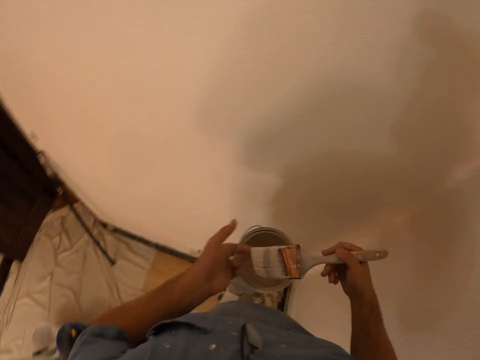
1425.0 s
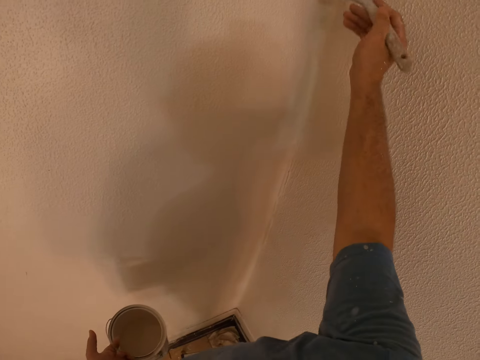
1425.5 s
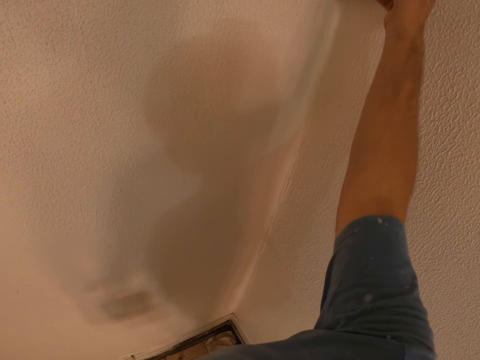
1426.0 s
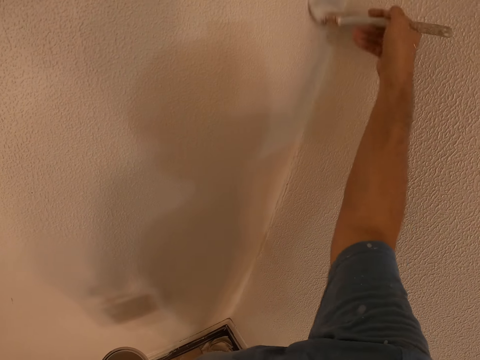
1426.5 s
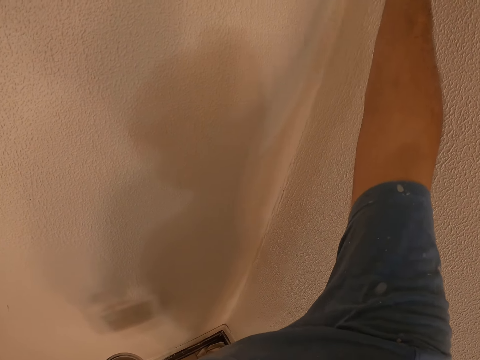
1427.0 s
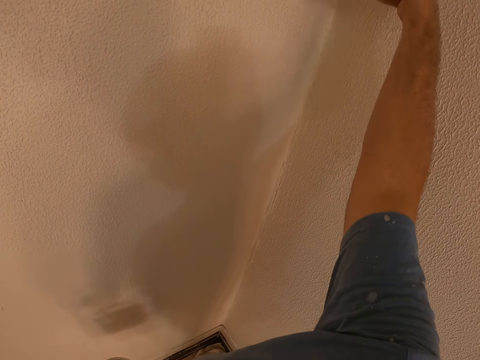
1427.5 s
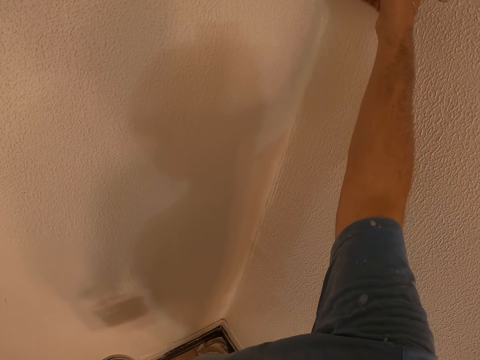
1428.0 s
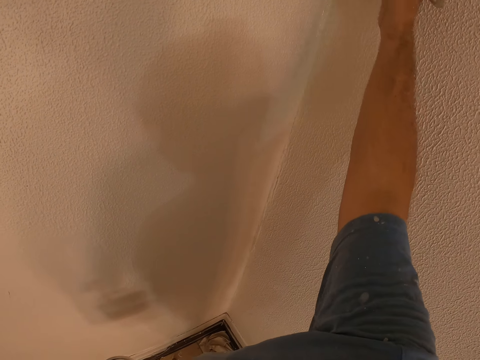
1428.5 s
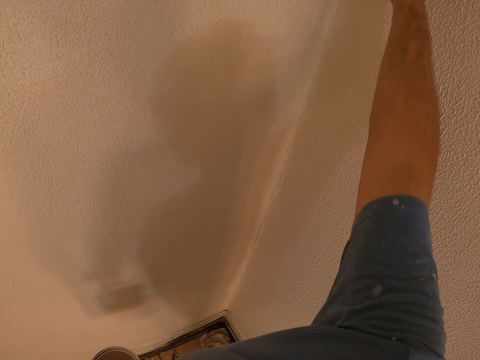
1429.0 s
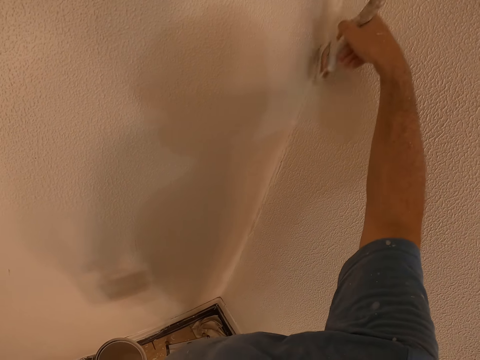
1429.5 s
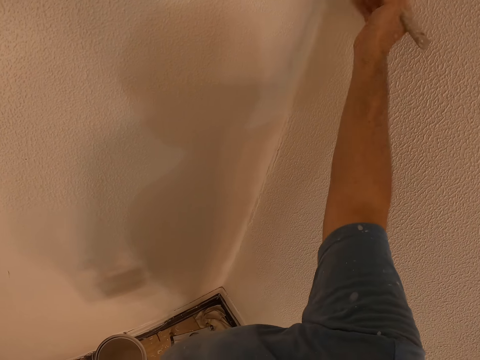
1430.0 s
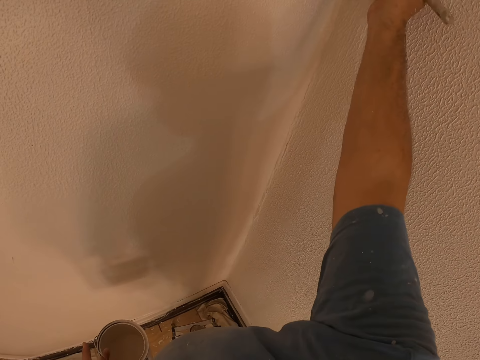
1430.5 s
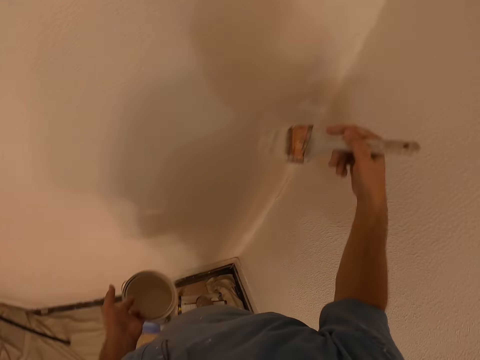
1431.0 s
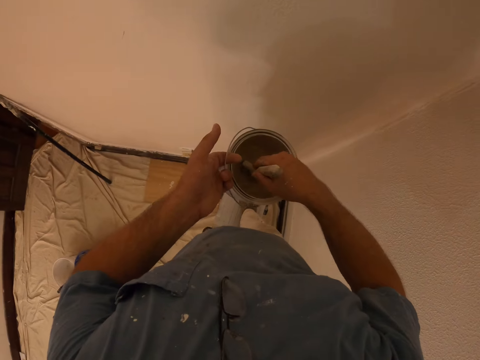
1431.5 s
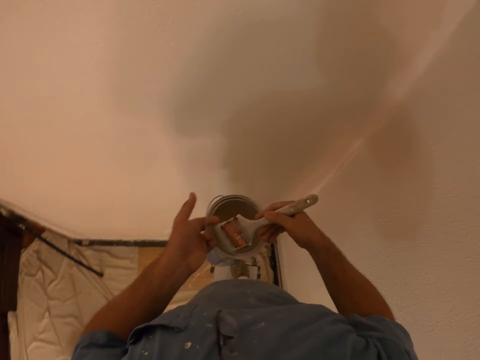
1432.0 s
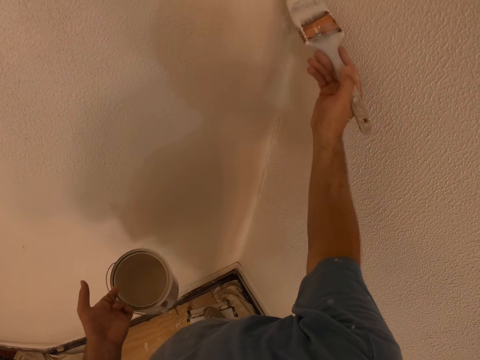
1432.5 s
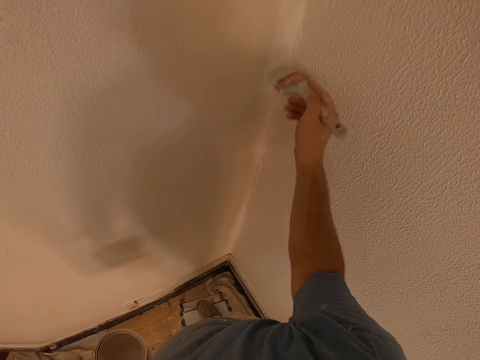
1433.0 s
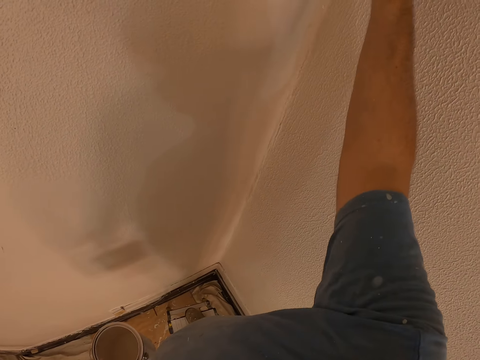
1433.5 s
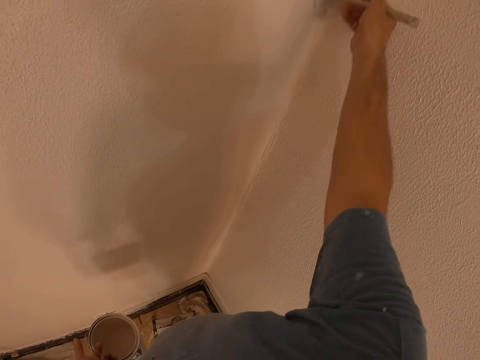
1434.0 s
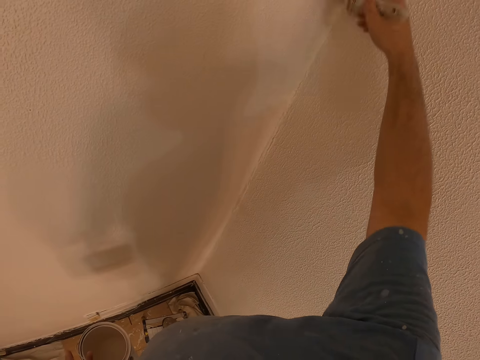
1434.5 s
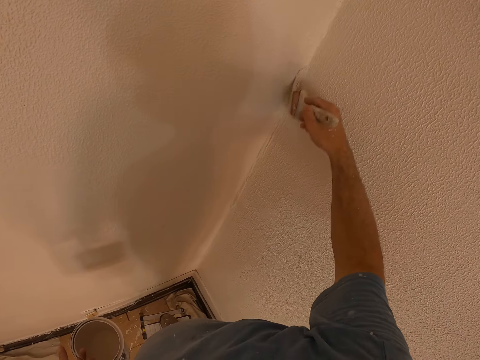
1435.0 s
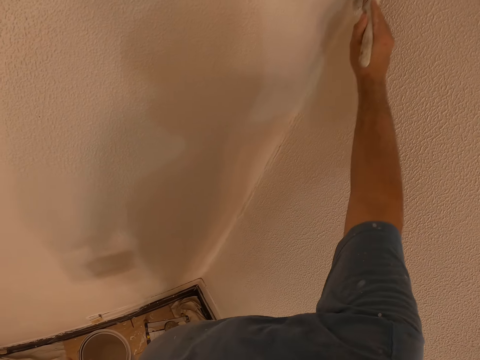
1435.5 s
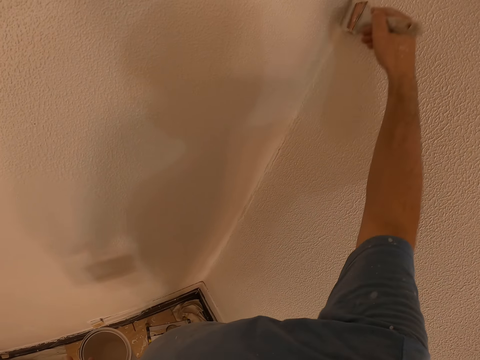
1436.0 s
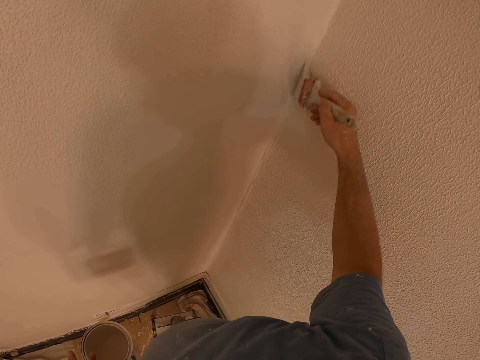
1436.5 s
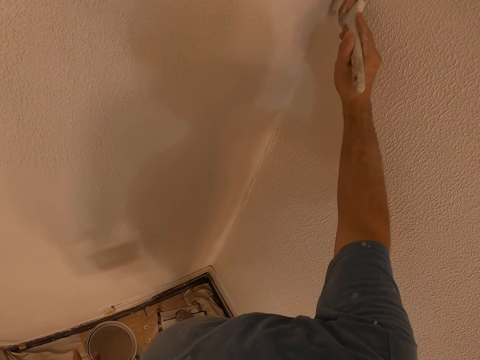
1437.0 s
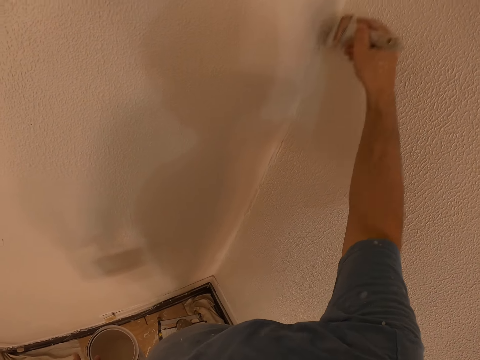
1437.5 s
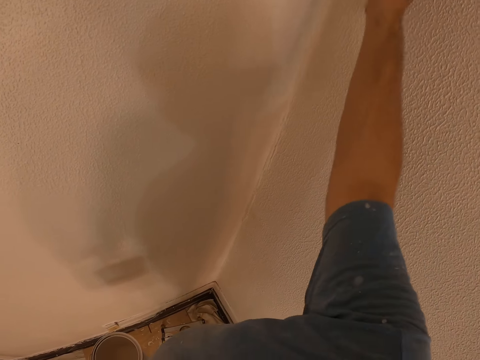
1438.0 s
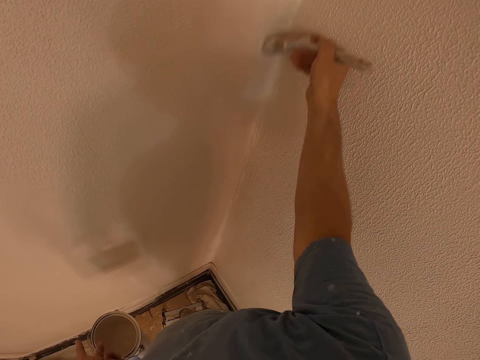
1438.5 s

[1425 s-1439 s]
The camera wearer dips the paint brush in the paint bucket. They paint the wall of the room with the paint brush. They dip the paint brush in the paint bucket. They paint the wall of the room with the paint brush.

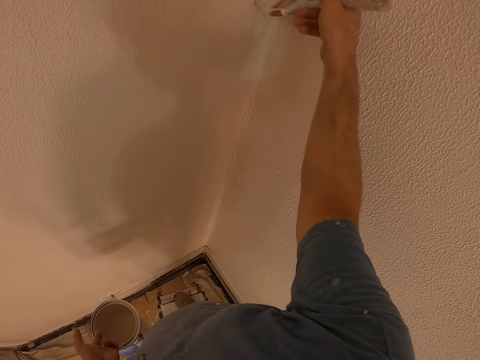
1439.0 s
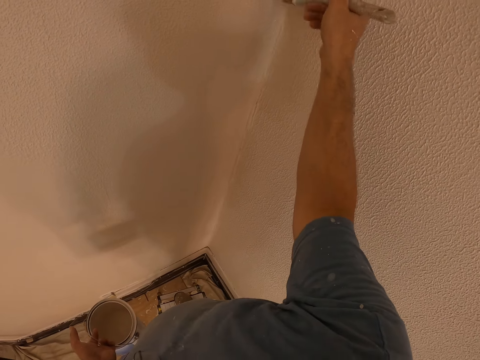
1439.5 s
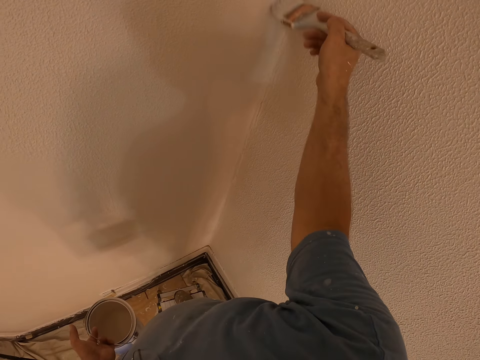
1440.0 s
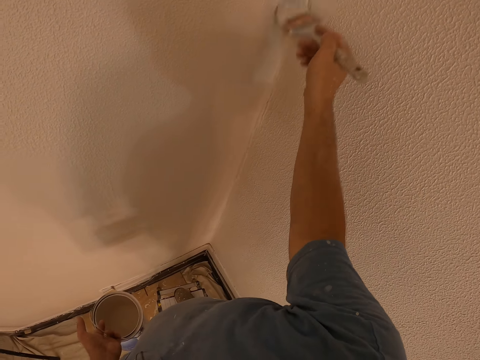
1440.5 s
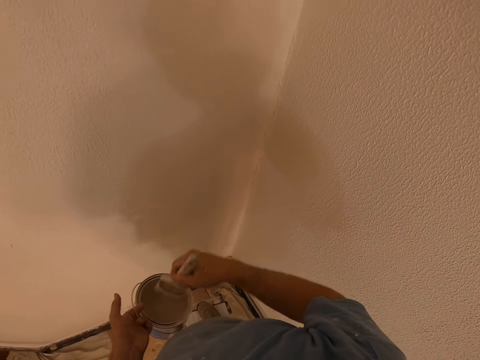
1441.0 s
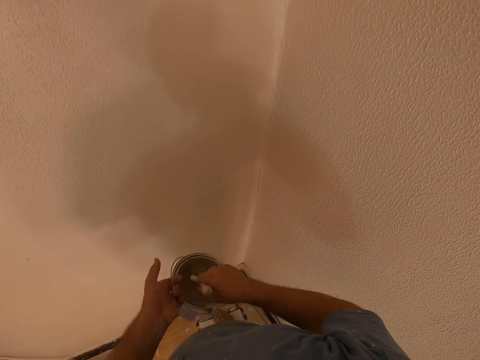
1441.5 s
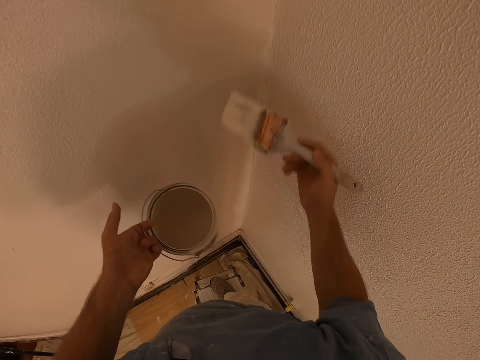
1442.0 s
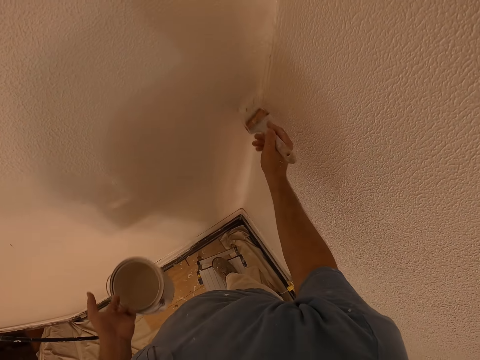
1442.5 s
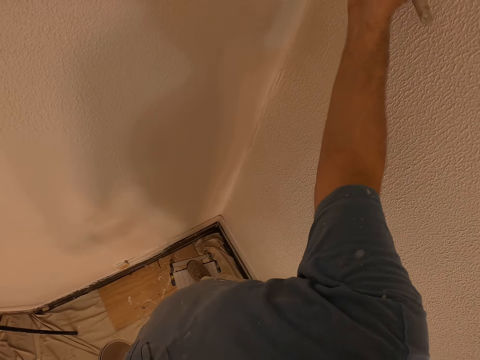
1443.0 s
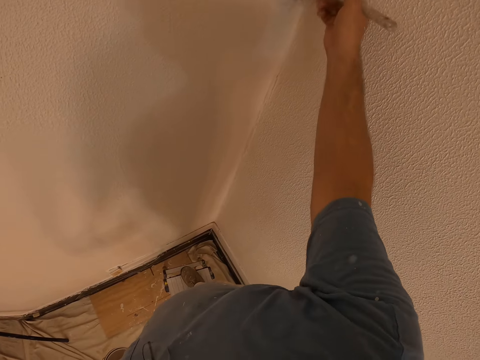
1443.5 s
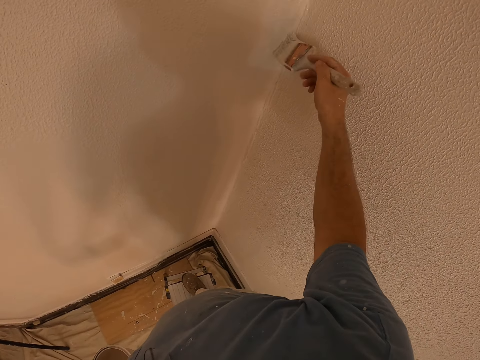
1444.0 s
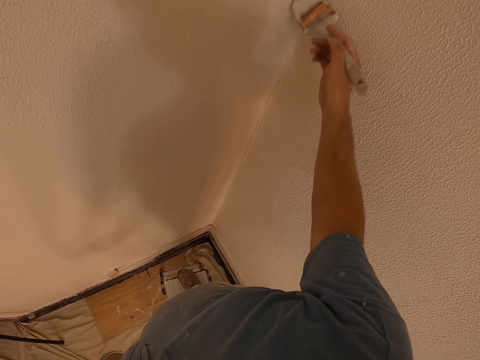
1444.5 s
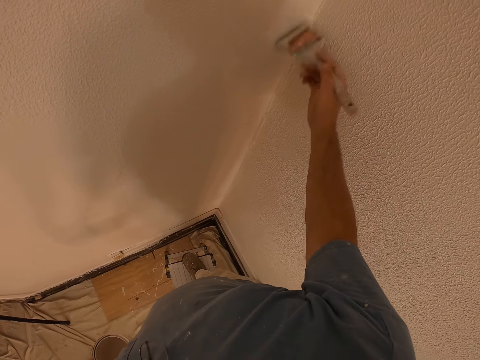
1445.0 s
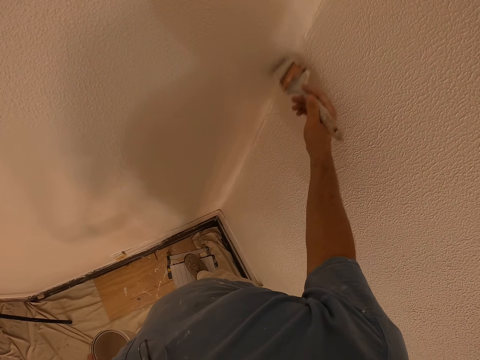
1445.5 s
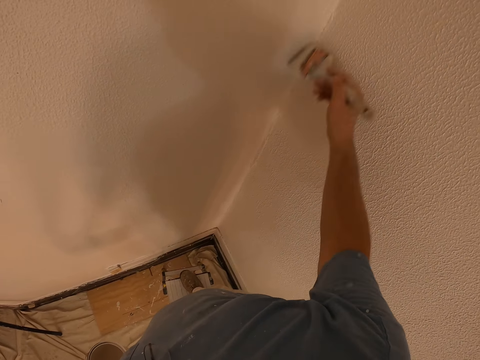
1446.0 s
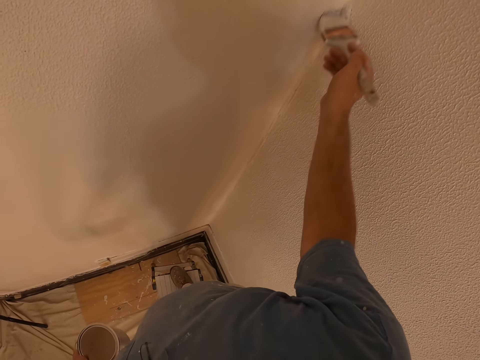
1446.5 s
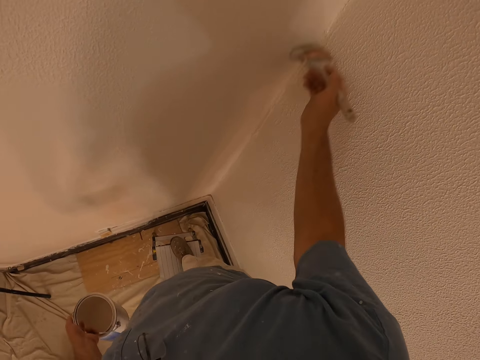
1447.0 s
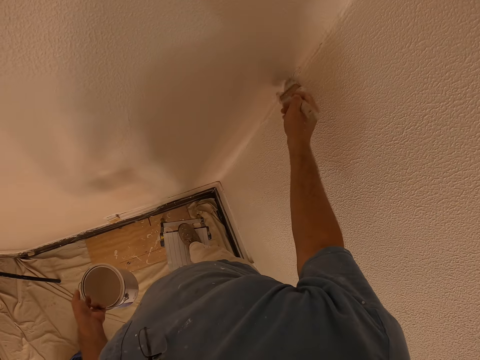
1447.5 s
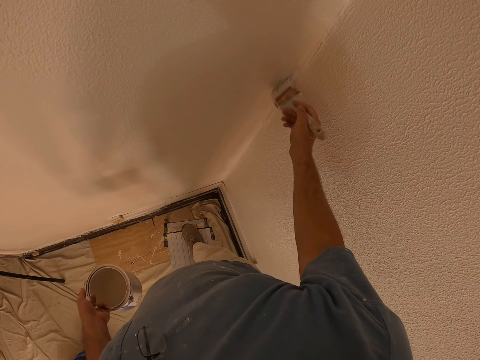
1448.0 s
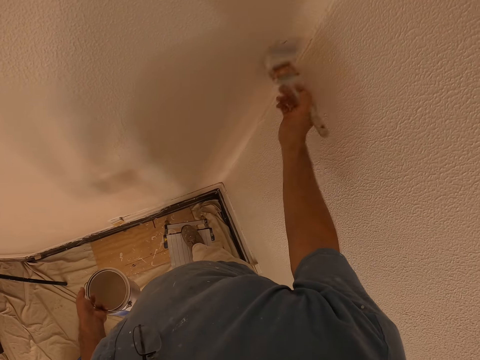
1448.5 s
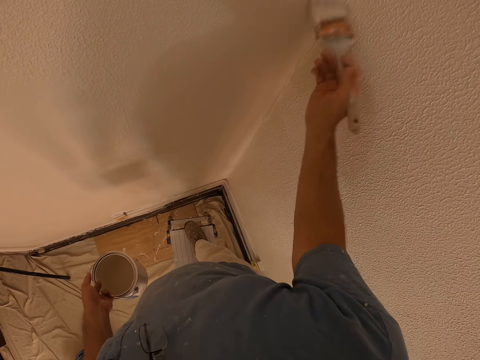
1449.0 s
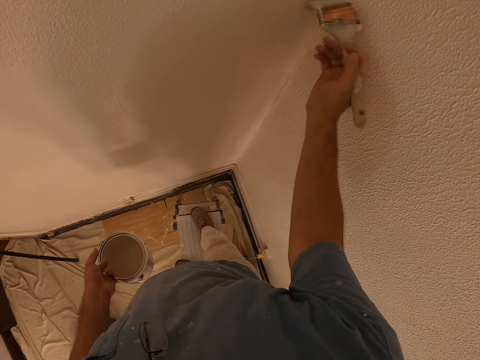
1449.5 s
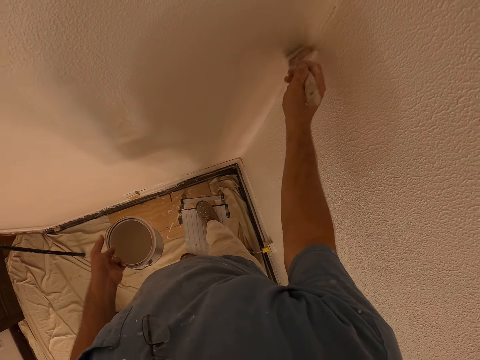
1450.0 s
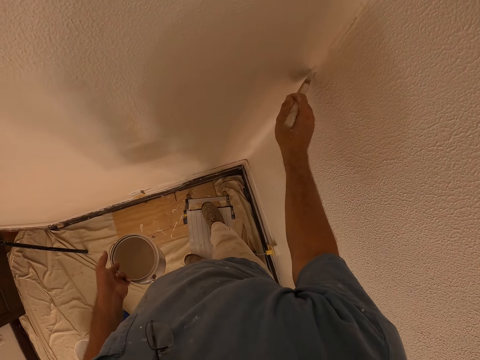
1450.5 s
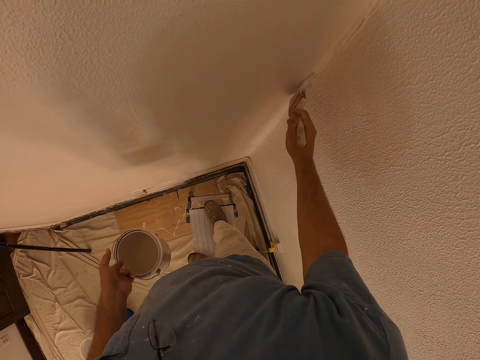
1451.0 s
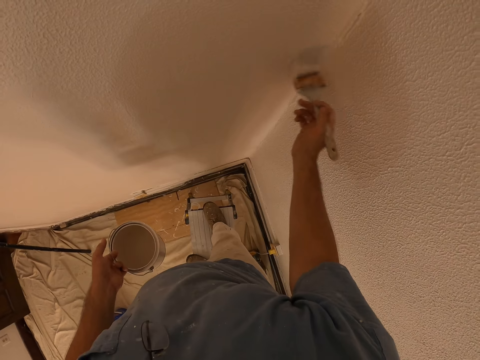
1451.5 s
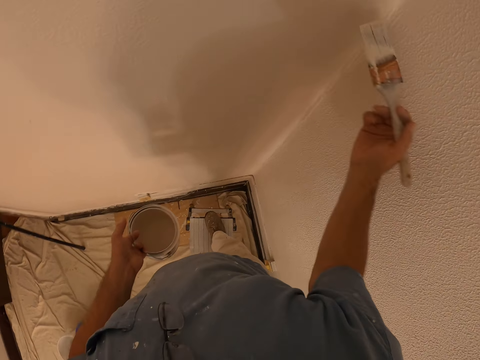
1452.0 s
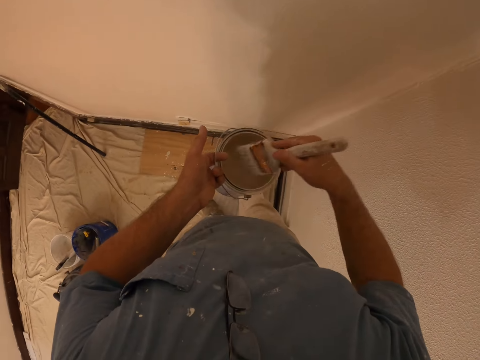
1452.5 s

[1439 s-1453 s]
The camera wearer dips the paint brush in the paint bucket. They paint the wall of the room with the paint brush.
